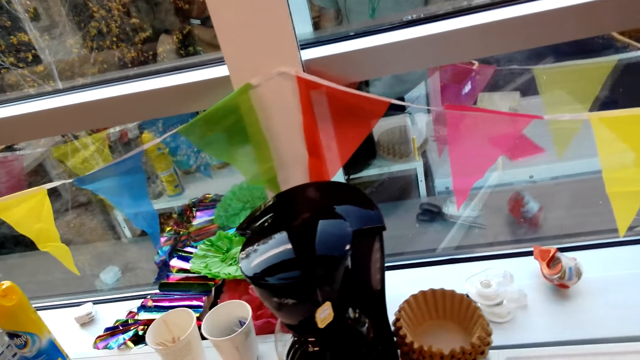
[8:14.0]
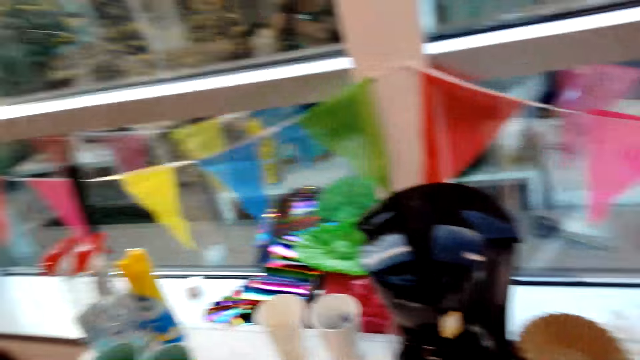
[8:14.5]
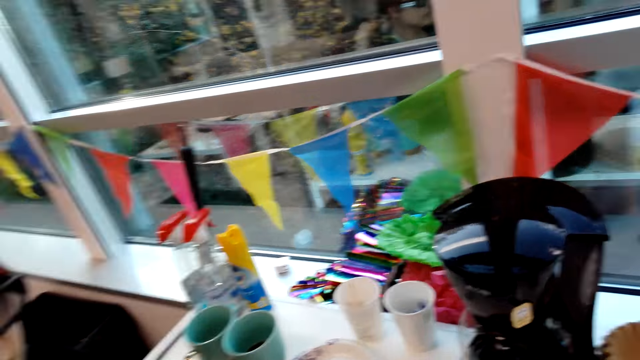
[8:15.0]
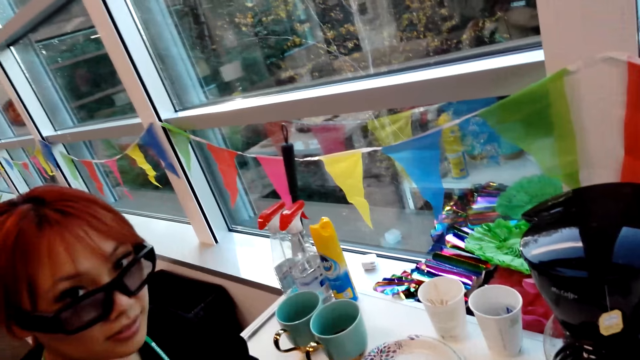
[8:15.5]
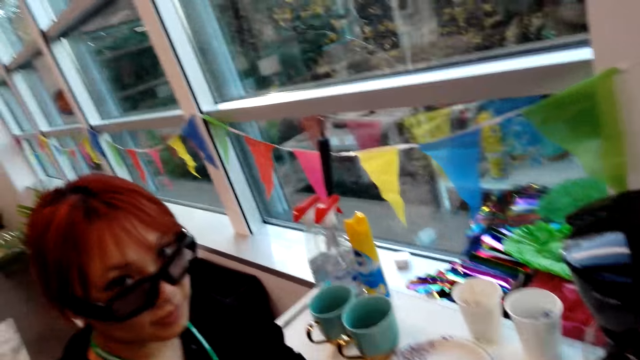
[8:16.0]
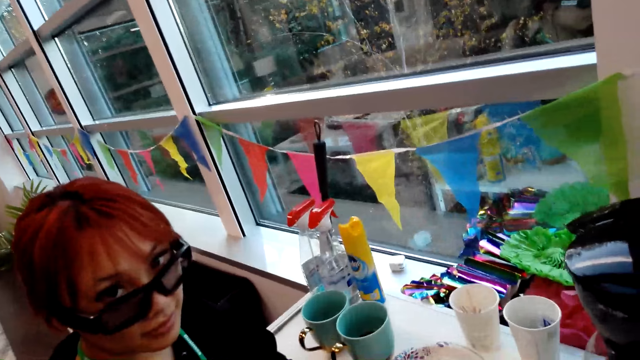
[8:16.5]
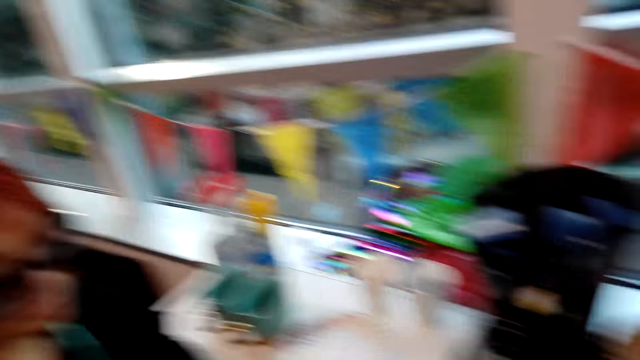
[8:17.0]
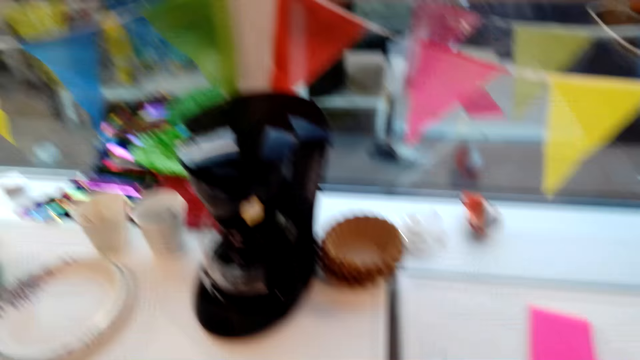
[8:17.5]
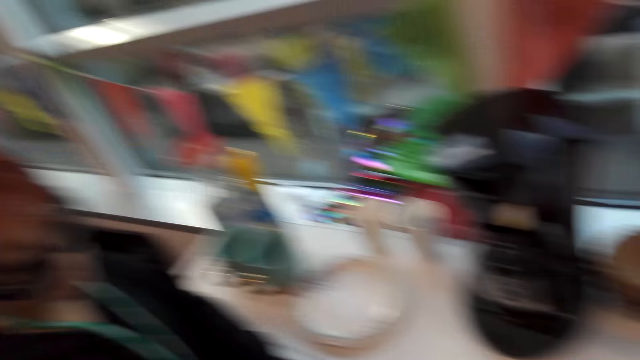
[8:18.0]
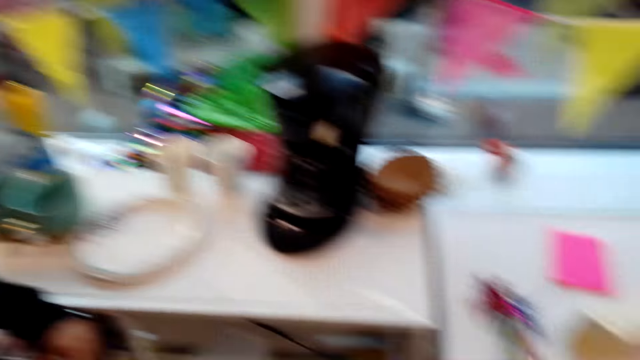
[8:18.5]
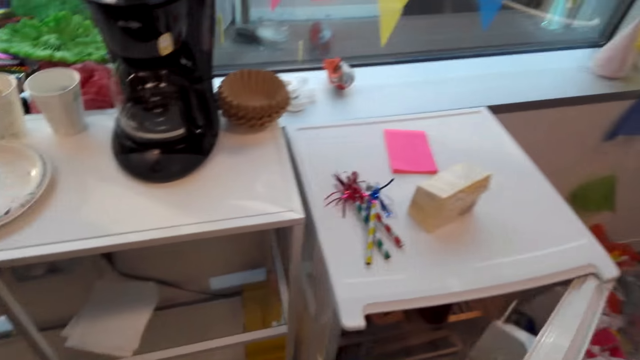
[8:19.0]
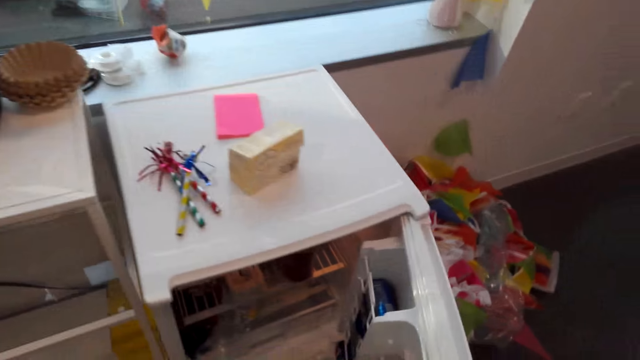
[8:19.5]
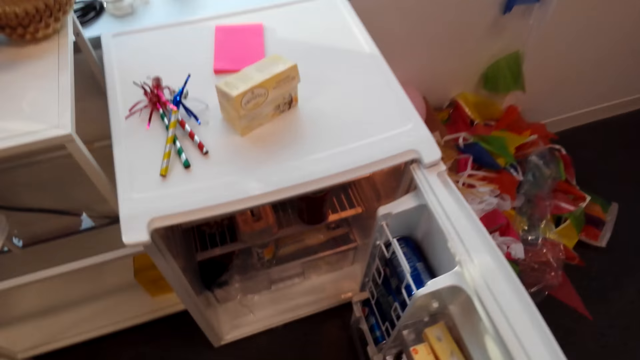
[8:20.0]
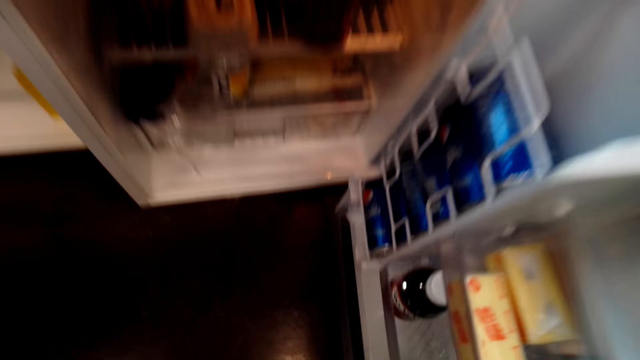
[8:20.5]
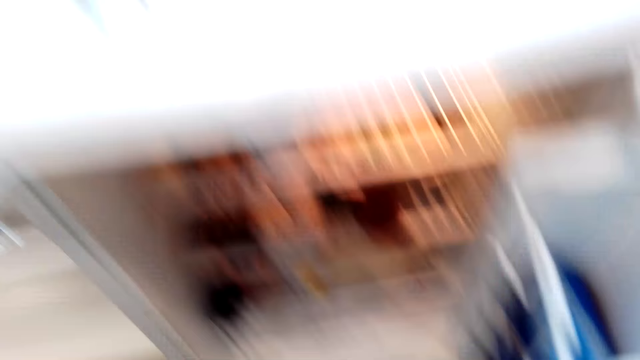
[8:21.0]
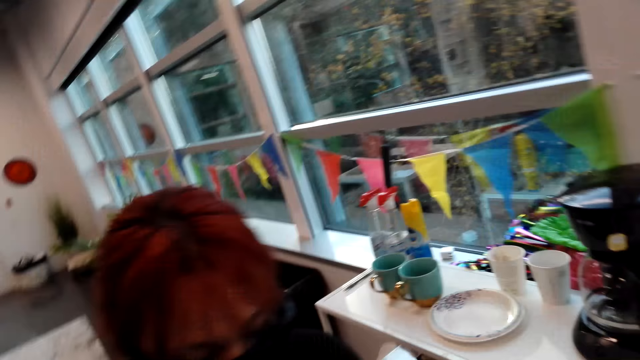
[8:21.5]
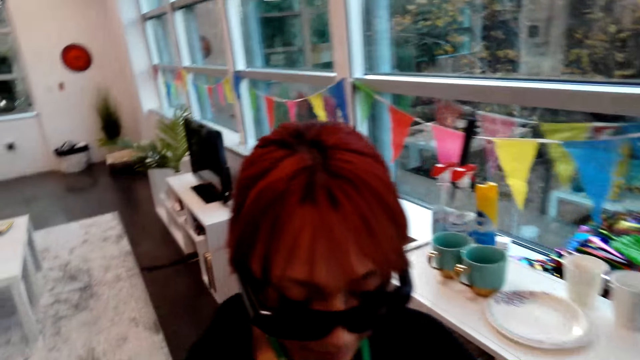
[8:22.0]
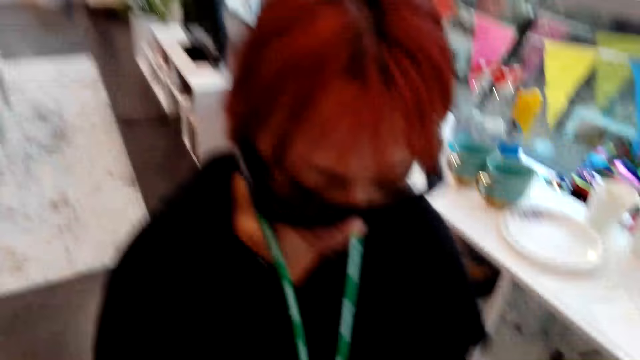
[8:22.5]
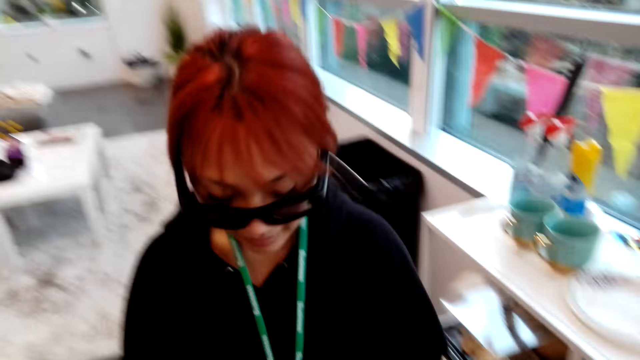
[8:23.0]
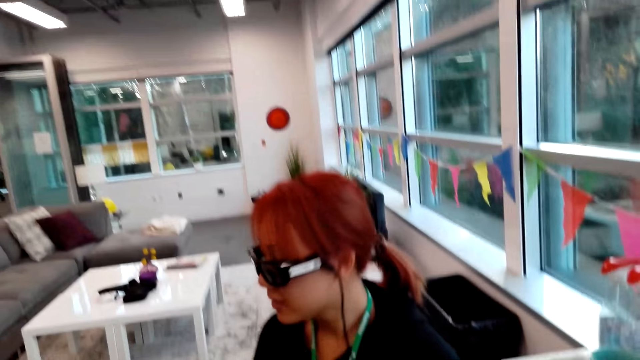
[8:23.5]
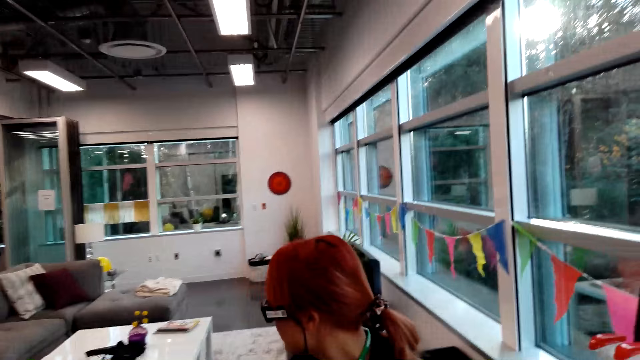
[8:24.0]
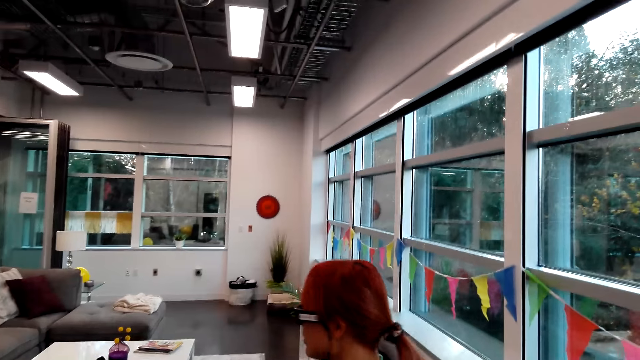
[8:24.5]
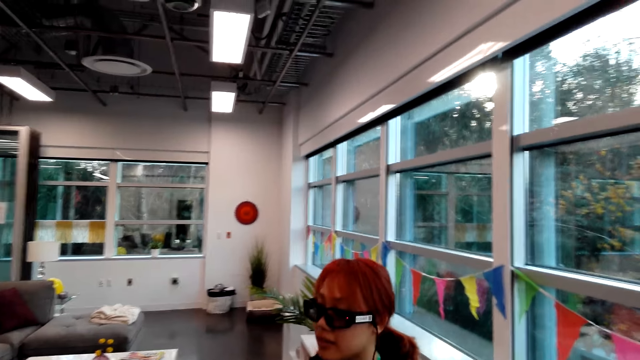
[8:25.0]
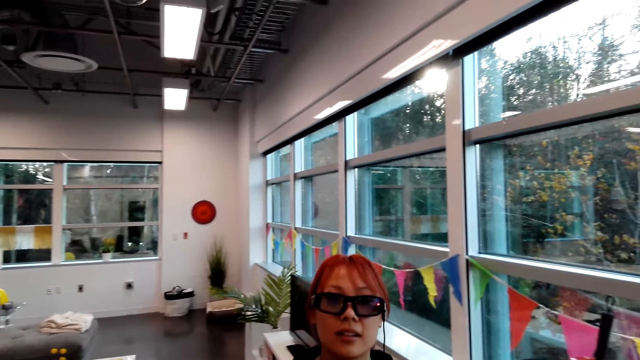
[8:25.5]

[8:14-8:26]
A person looks at the camera wearer. The camera wearer looks around. They talk to the person, open a fridge door, pick a bottle from the fridge, look around, and talk to the person.

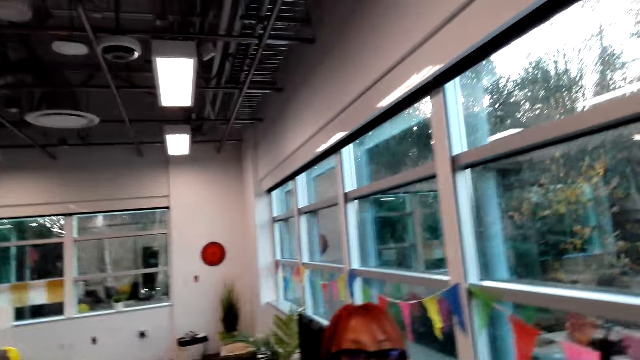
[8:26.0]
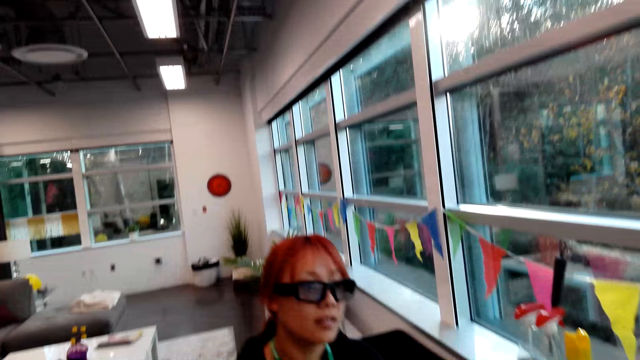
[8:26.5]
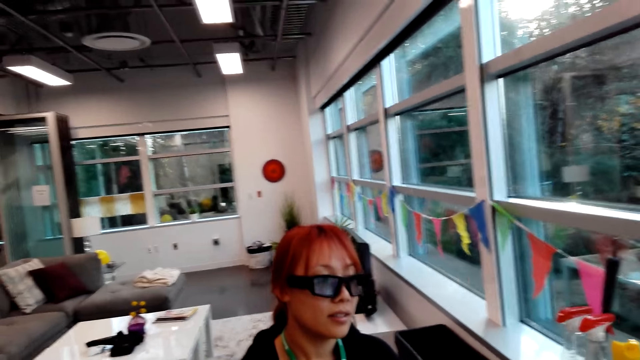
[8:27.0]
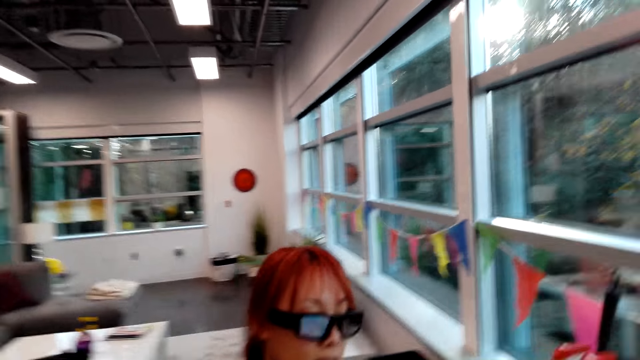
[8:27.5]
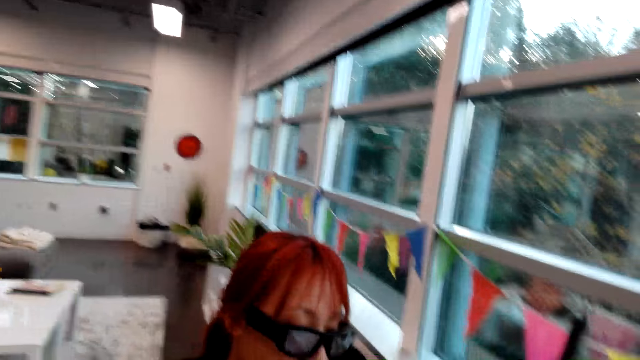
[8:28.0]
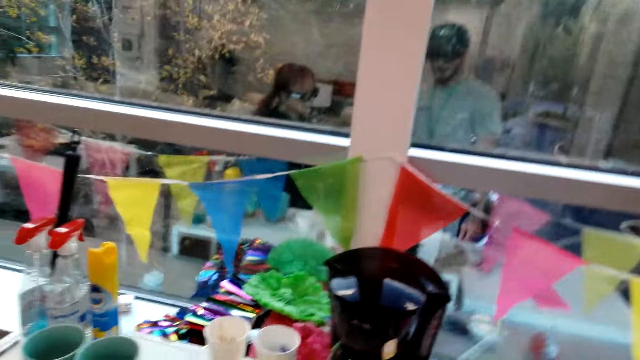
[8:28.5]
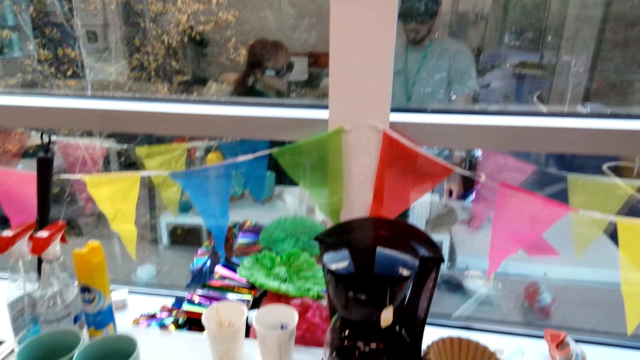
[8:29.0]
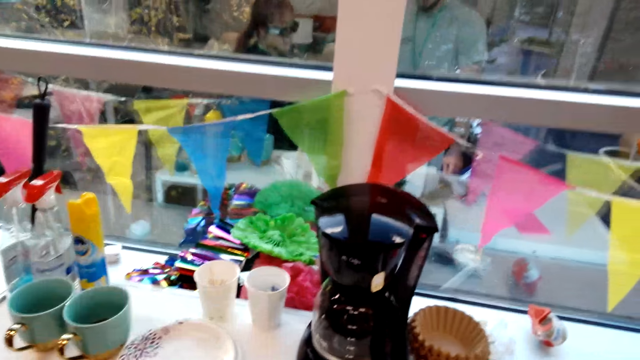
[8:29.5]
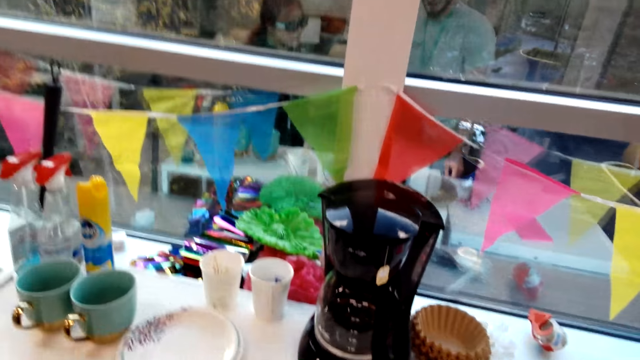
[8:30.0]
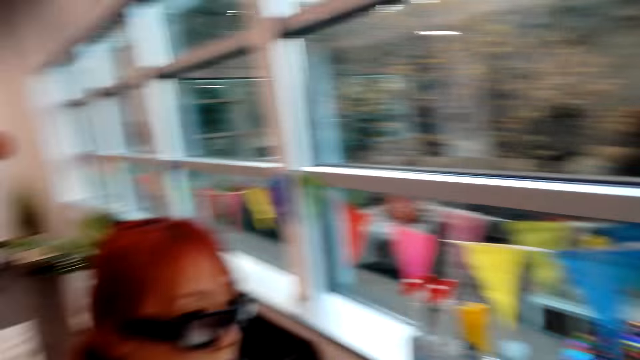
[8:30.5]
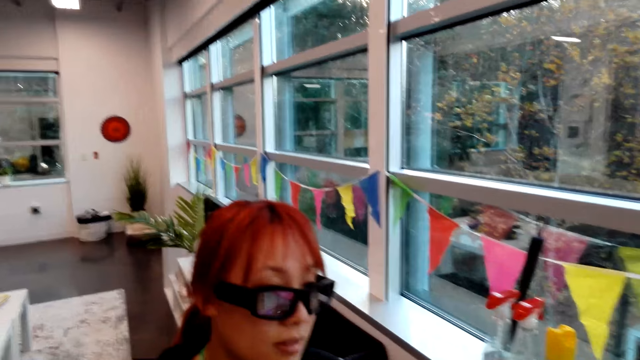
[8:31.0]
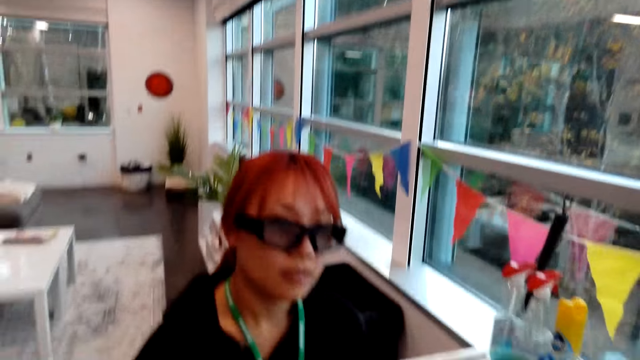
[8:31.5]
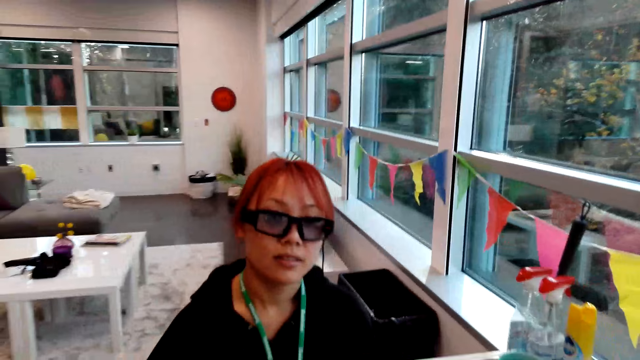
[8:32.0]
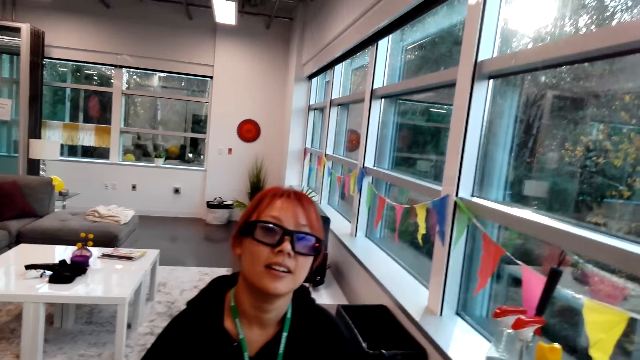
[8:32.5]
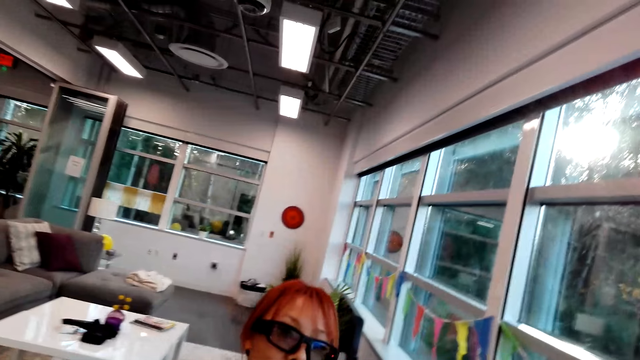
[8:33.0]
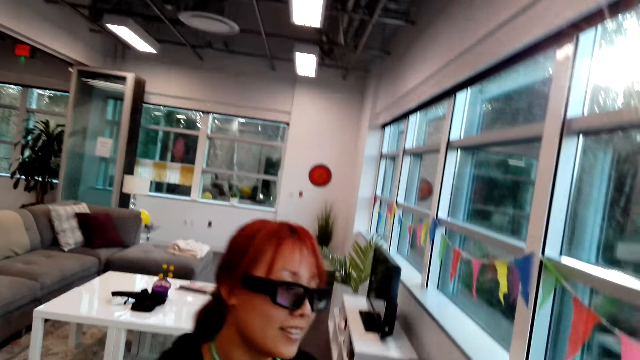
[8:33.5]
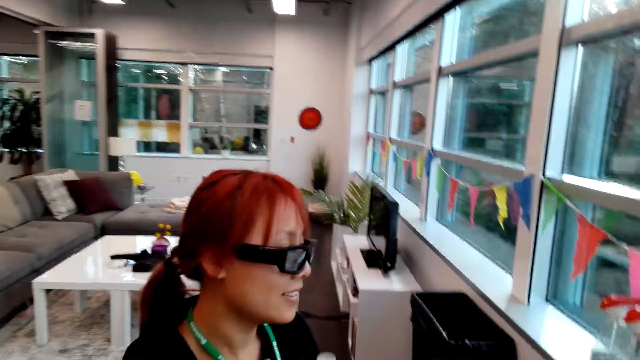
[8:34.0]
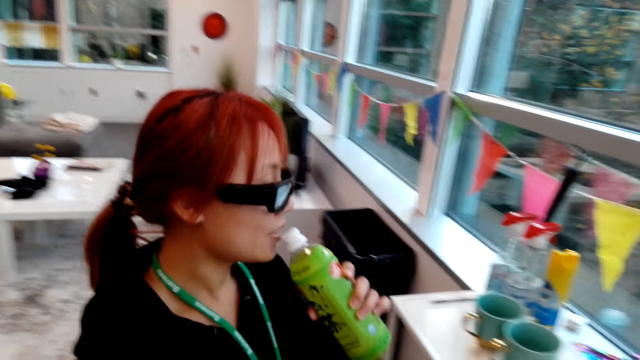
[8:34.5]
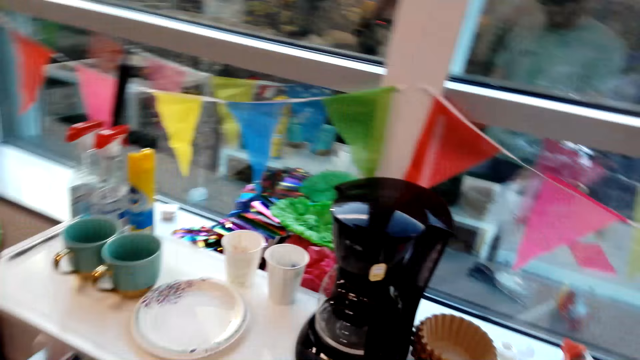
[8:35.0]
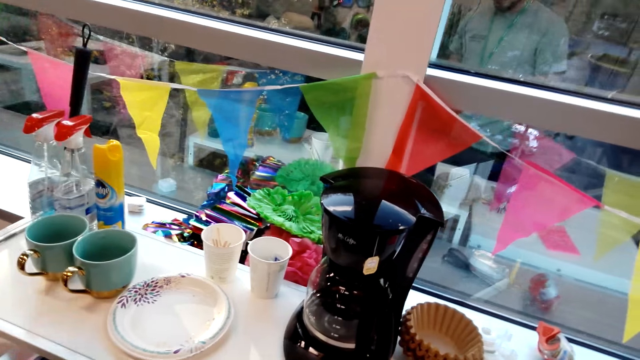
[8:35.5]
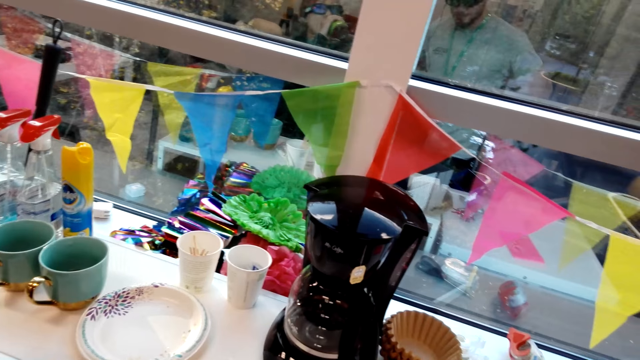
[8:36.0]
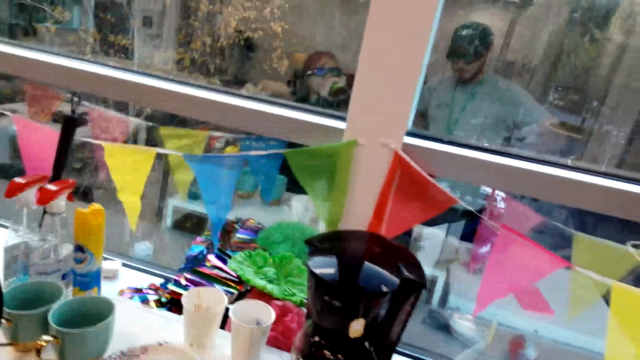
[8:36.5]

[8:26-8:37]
The camera wearer looks around. They talk to the woman, give the woman a bottle, look around, and talk to the woman. The woman drinks the juice or water.
